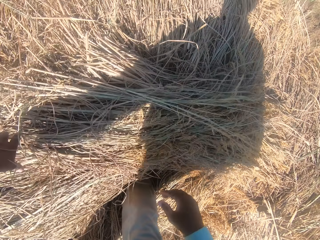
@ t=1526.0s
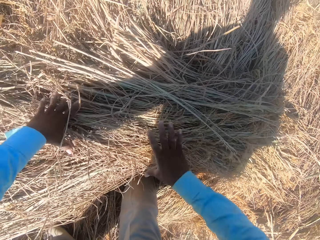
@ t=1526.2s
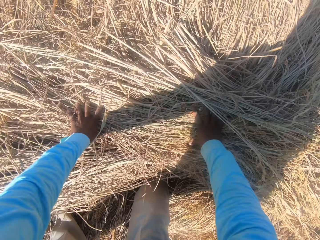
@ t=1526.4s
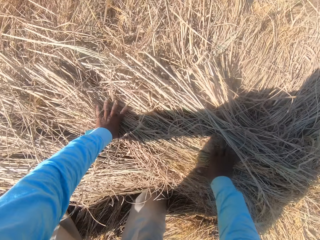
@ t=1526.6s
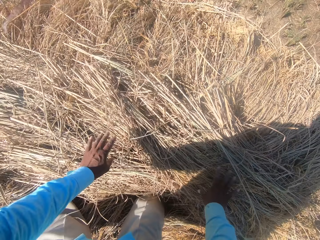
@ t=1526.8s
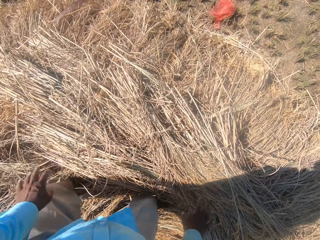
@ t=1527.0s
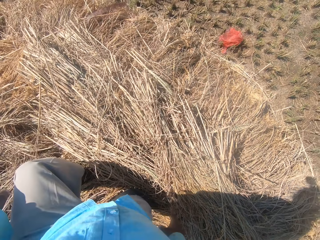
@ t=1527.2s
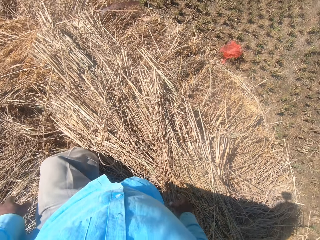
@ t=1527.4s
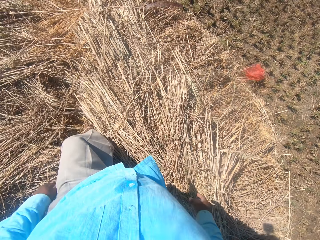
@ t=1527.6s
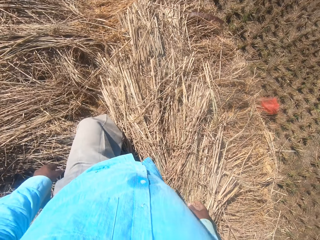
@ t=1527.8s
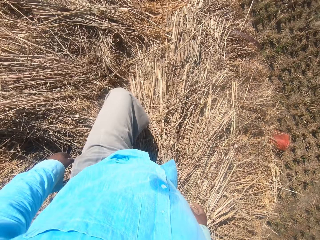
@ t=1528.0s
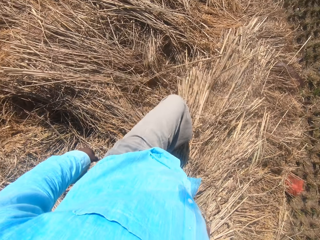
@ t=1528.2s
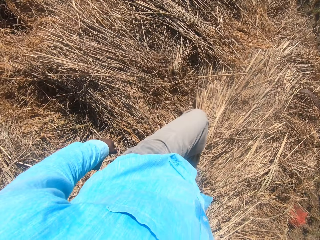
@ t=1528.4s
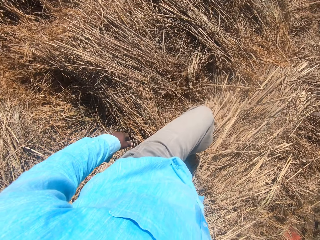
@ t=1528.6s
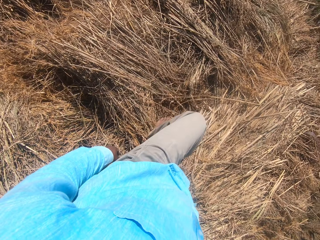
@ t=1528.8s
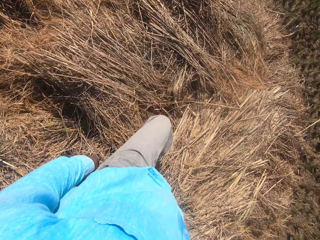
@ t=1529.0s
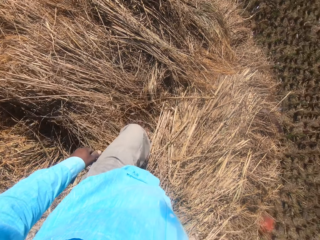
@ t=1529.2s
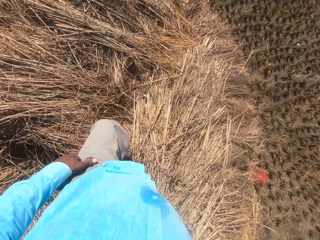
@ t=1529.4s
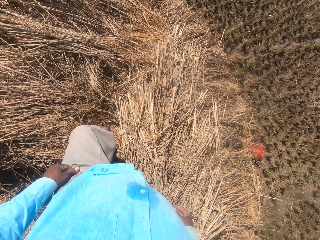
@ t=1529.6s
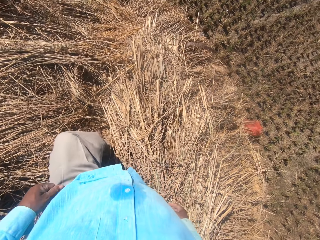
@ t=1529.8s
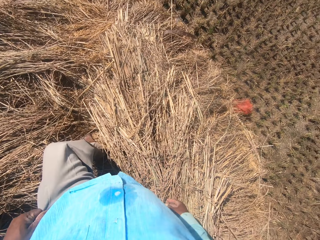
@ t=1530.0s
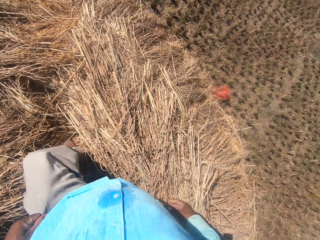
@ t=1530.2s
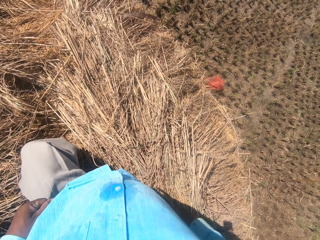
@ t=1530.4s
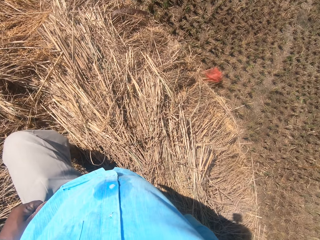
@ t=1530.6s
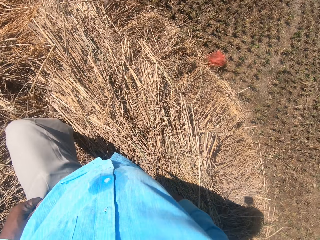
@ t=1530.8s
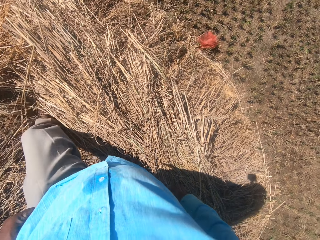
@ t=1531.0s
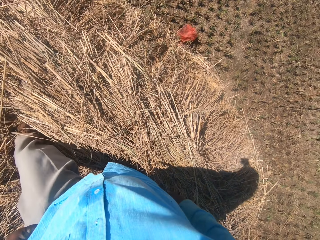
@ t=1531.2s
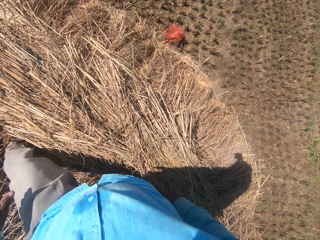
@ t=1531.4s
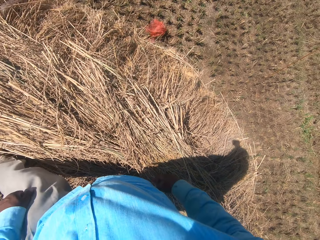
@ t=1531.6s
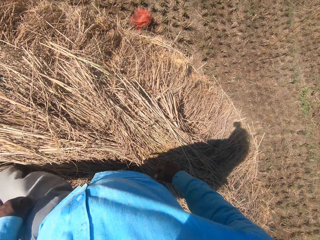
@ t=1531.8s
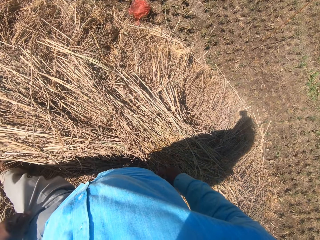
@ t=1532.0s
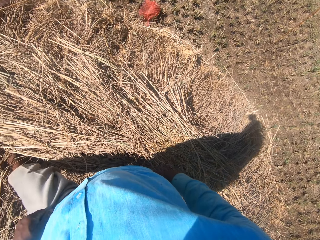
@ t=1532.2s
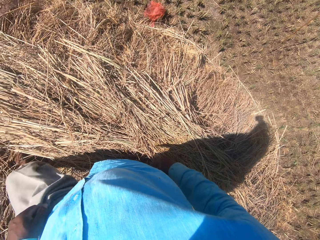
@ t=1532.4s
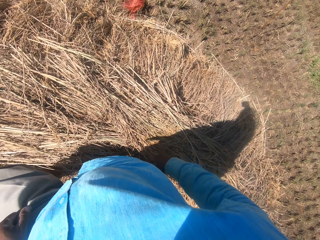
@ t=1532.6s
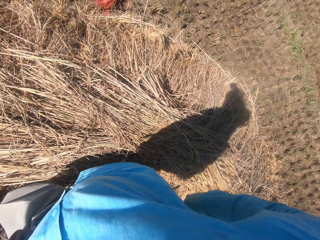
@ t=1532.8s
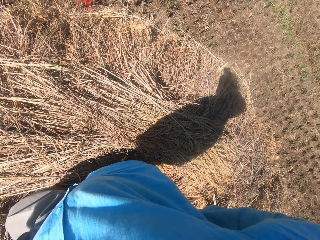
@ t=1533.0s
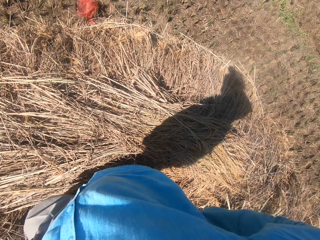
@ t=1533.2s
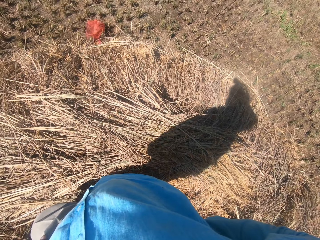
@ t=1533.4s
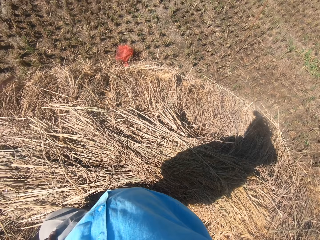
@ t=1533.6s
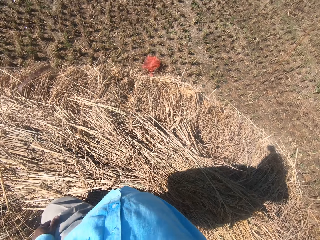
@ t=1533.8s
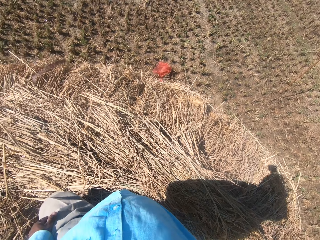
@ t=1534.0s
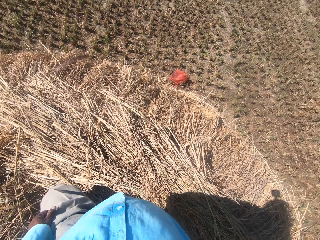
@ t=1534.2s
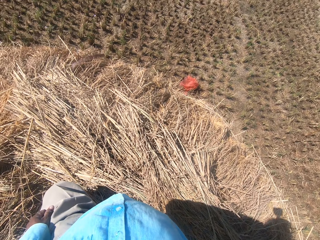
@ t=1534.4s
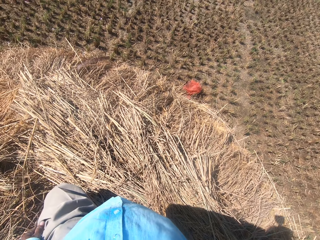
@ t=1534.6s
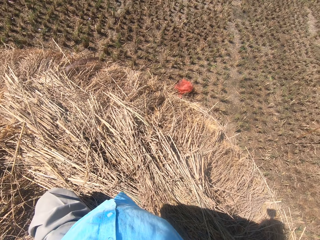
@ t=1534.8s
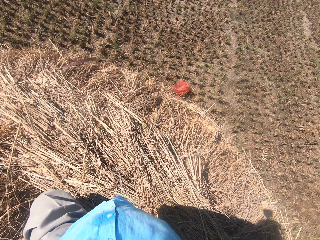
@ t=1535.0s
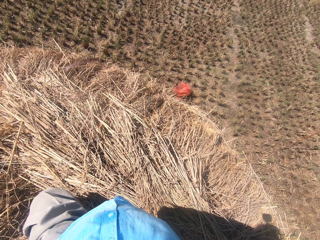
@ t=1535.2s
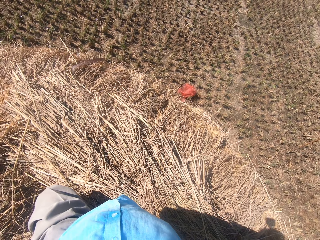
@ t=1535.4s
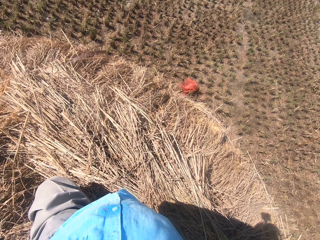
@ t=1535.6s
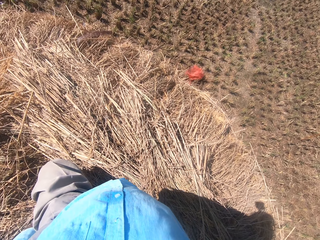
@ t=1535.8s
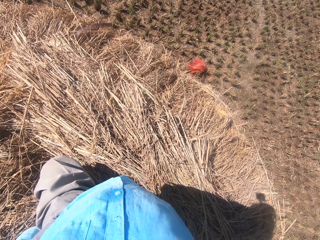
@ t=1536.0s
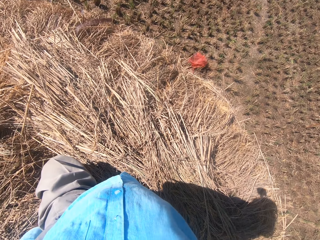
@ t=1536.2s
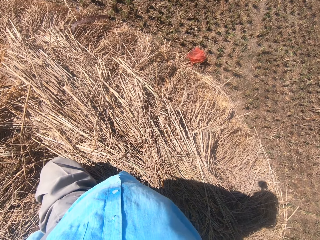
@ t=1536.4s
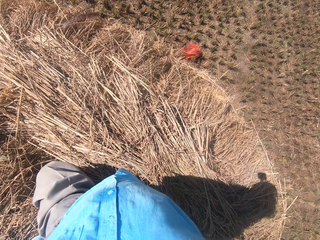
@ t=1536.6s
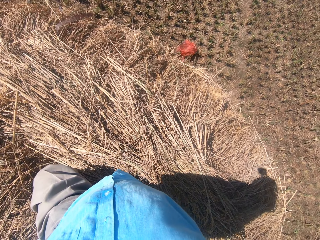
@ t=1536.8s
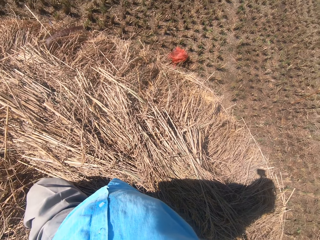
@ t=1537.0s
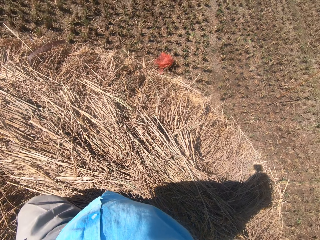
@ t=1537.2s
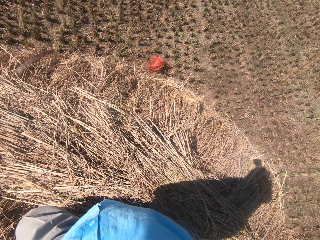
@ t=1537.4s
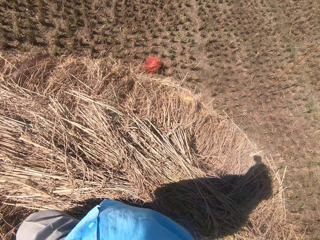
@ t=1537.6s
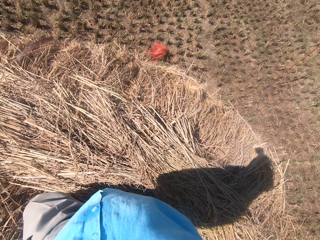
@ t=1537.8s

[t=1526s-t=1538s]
The camera wearer steps on the straw grass on the floor. He adjusts his trousers with his left hand. He turns around.

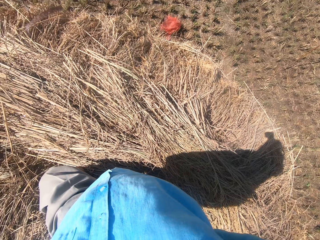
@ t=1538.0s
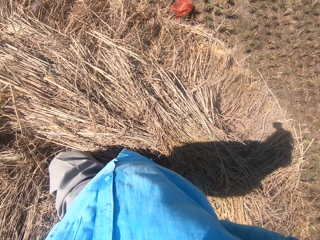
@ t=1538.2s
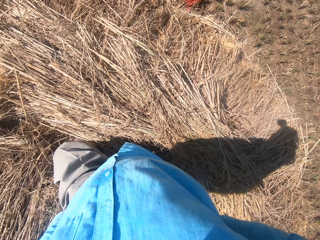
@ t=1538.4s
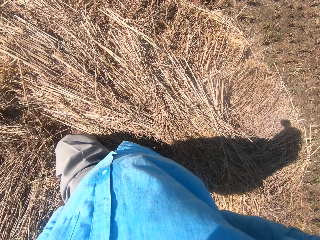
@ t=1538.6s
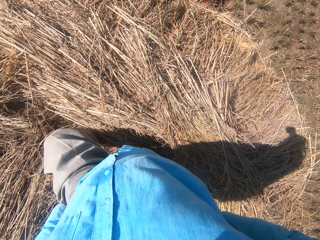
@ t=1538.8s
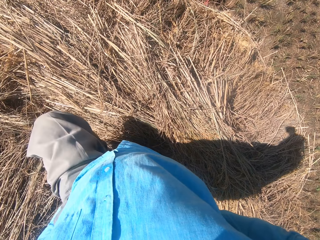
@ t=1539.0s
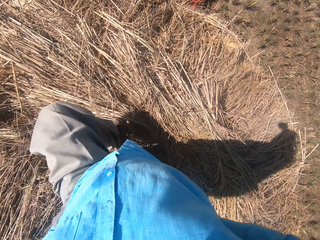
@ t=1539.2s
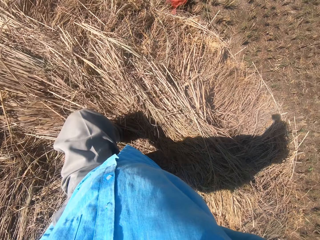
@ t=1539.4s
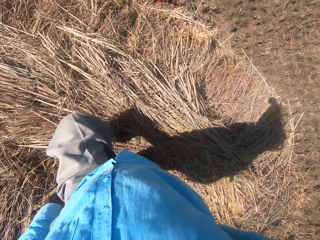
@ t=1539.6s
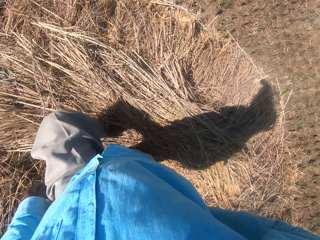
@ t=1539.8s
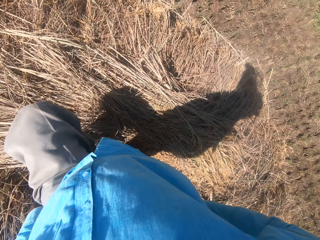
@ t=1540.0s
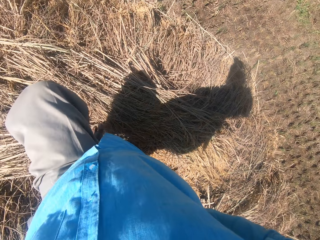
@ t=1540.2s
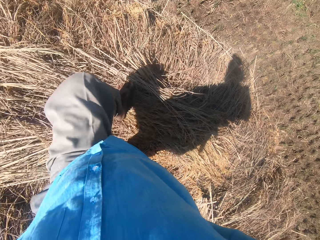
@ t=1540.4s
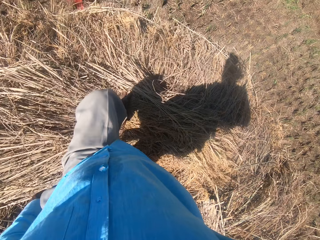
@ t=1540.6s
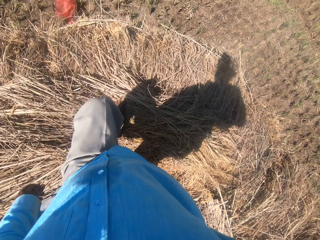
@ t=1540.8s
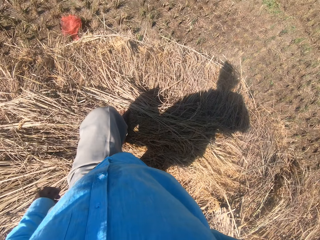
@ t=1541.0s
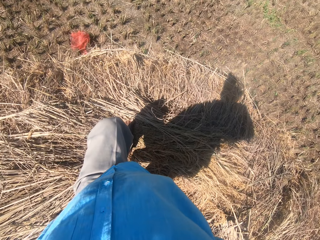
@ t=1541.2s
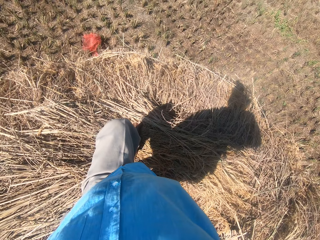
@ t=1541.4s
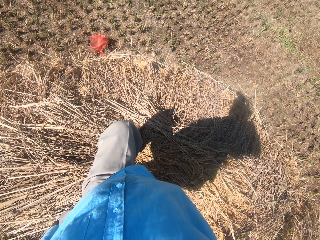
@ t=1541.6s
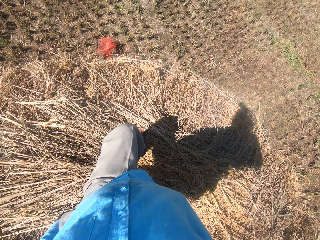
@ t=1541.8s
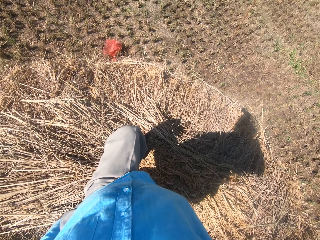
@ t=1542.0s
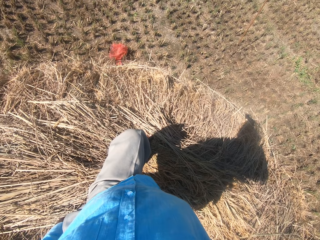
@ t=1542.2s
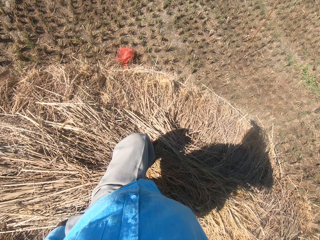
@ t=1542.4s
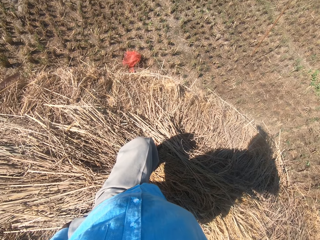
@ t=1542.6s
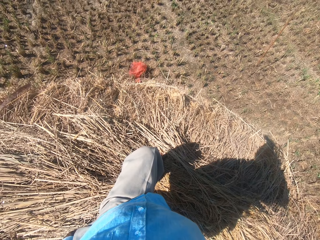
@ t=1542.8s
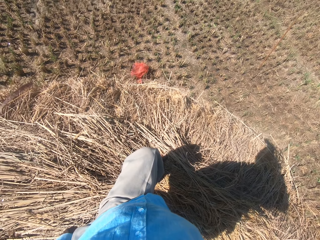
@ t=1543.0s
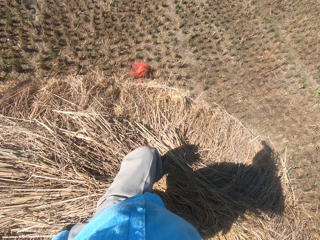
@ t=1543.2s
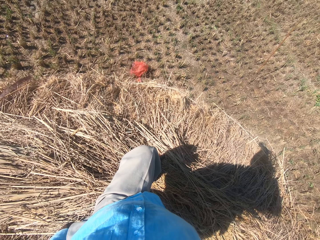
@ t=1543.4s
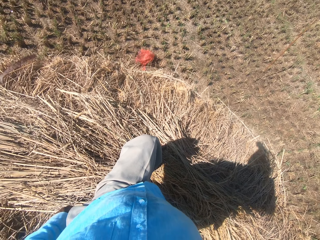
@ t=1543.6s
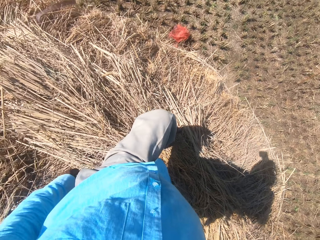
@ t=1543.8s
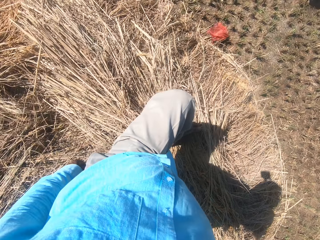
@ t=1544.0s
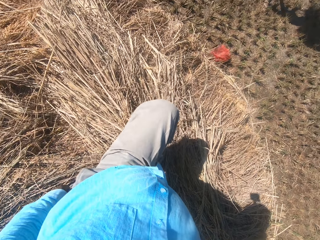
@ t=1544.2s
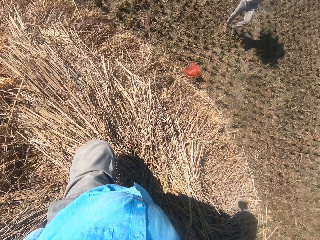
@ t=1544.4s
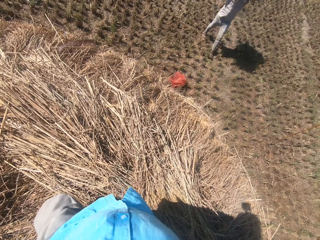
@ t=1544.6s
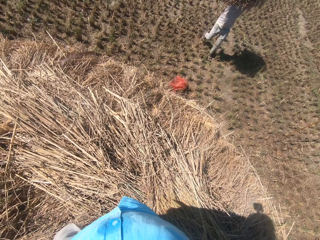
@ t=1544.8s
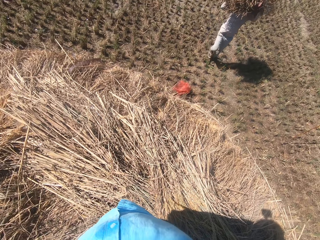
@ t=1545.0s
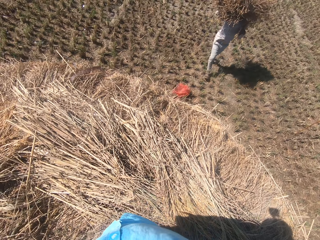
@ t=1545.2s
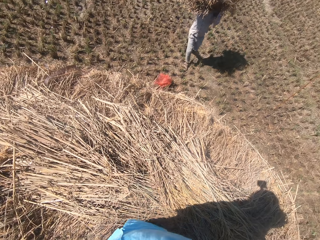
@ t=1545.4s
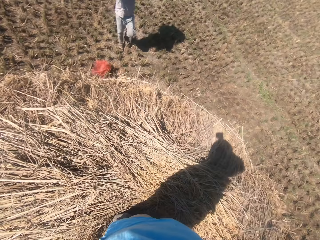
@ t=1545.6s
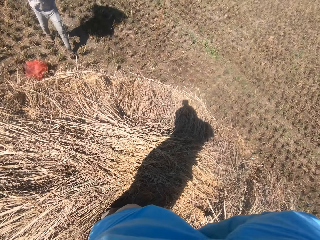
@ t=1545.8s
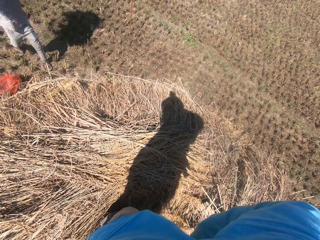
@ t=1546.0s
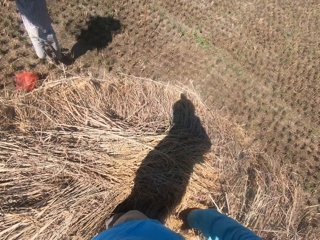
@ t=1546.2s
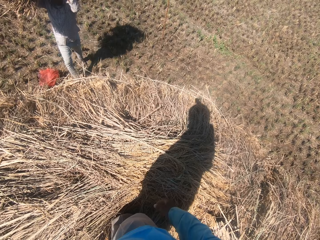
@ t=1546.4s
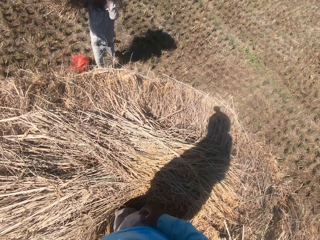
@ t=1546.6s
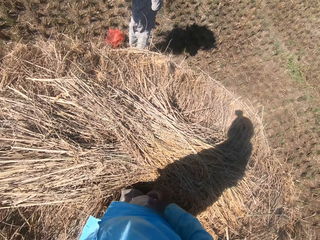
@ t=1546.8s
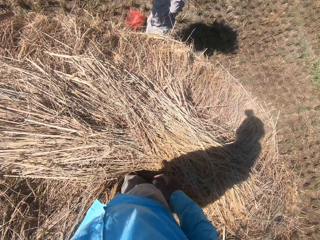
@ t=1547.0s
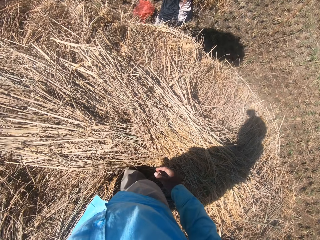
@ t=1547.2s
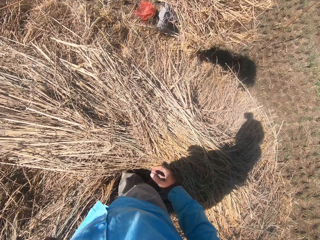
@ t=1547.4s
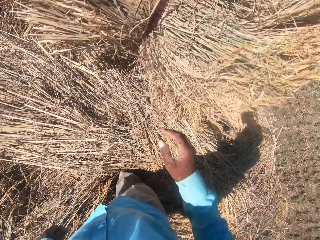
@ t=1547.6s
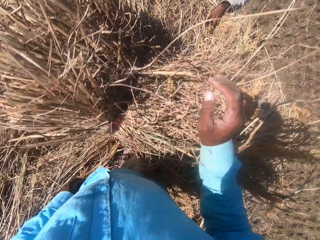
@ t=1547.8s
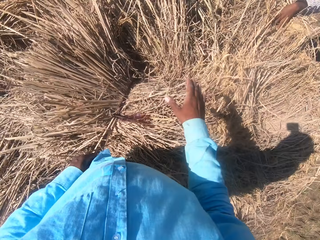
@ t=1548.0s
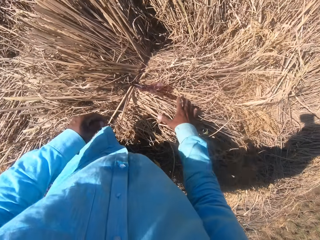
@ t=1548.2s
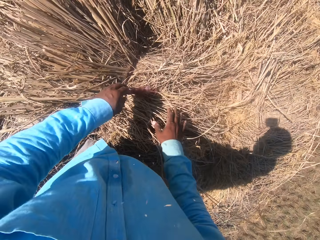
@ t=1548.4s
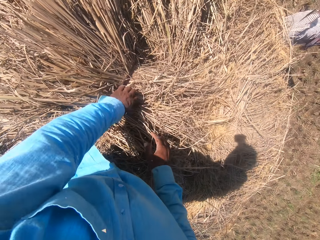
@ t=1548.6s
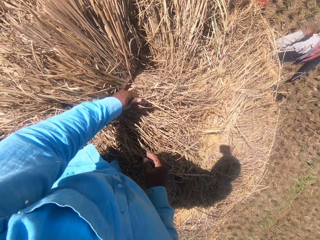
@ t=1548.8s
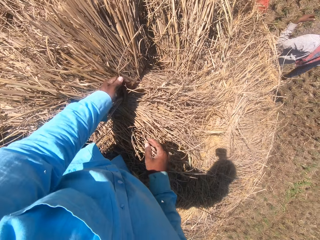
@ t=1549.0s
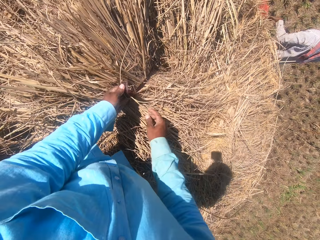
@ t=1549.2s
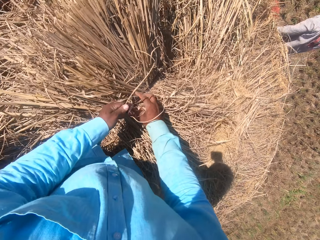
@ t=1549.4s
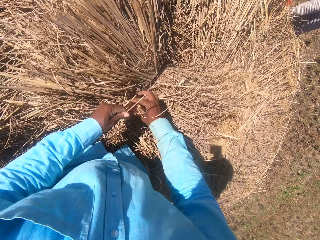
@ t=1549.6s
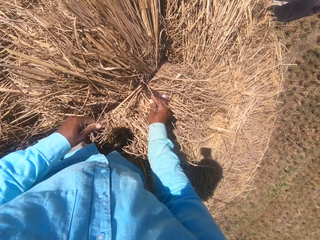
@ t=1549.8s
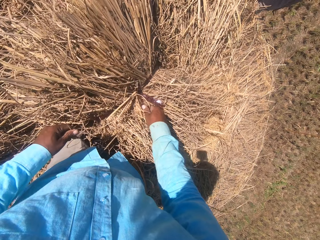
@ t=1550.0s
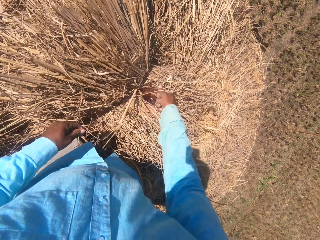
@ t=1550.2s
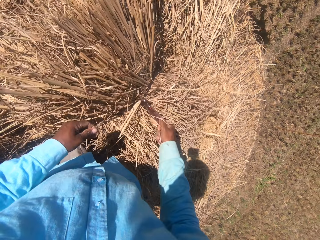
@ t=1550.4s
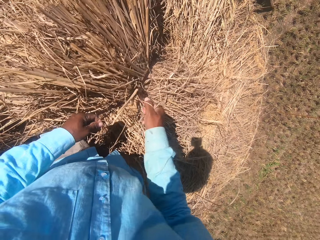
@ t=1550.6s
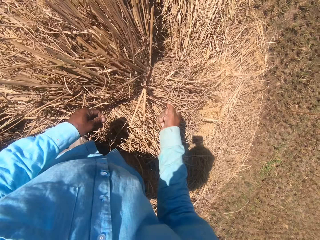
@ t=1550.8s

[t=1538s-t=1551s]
The camera wearer steps on the straw grass on the floor. A man walks towards the camera wearer. The man drops the straw grass on the floor close to the camera wearer. The camera wearer loosens the rope on the straw grass with his hands.
